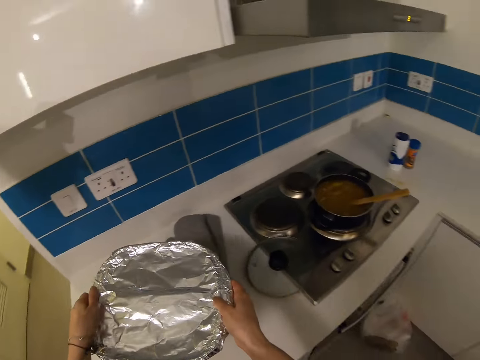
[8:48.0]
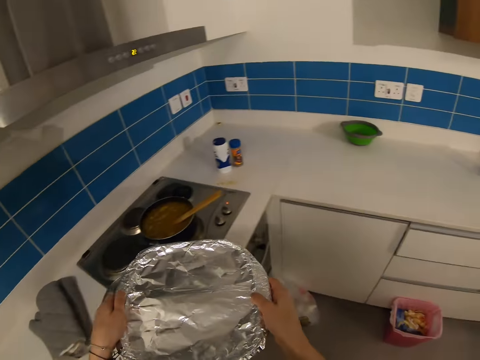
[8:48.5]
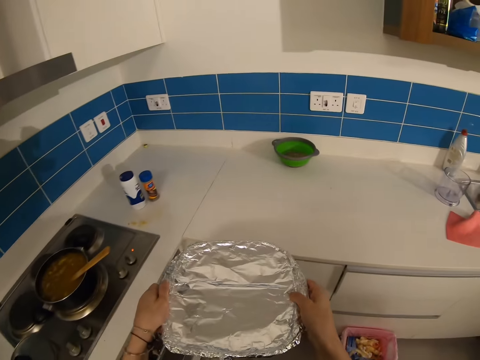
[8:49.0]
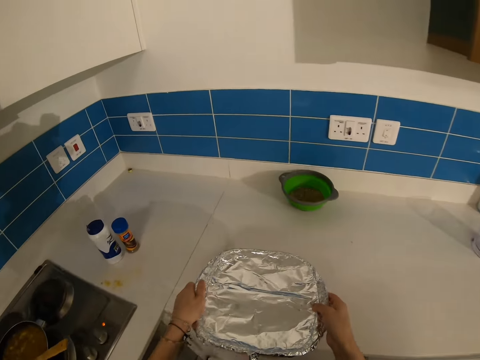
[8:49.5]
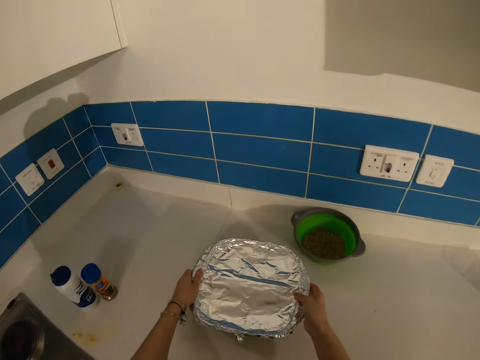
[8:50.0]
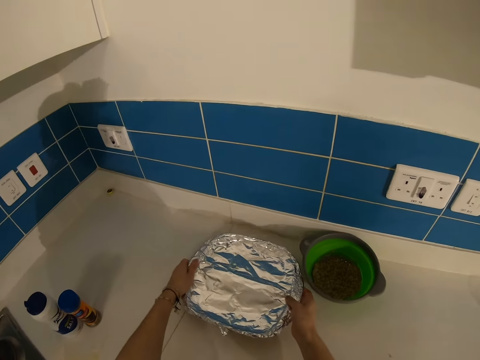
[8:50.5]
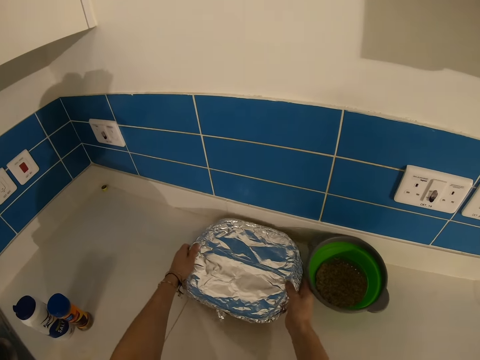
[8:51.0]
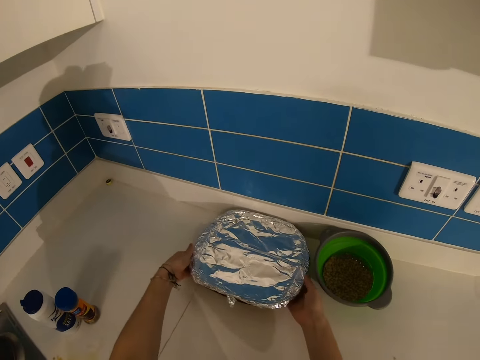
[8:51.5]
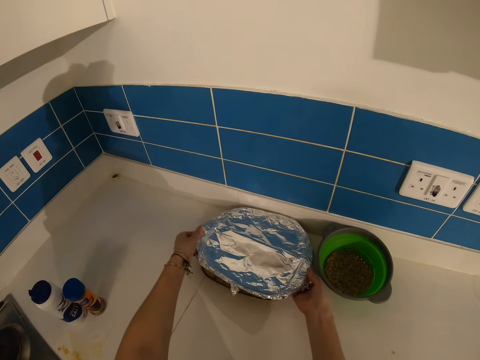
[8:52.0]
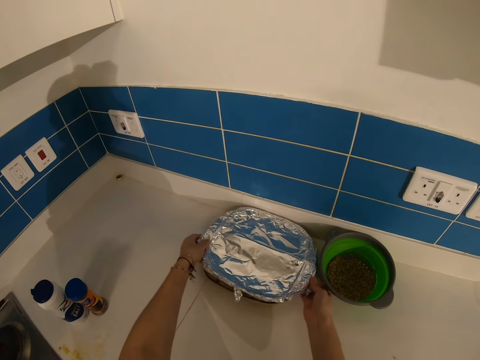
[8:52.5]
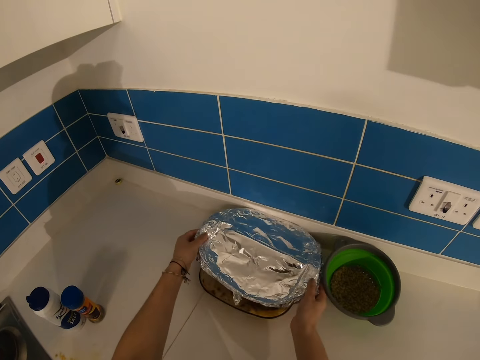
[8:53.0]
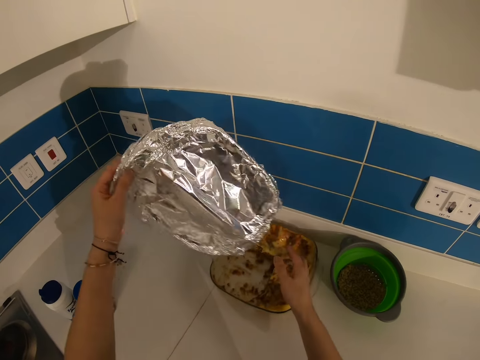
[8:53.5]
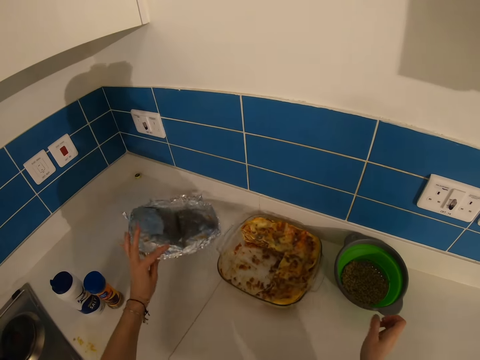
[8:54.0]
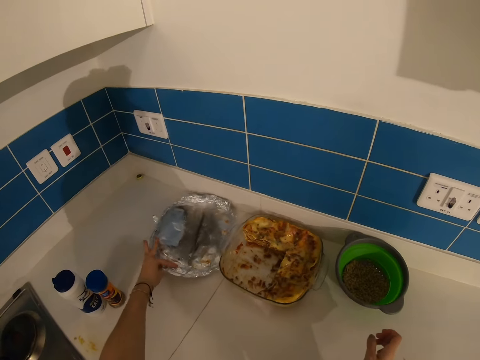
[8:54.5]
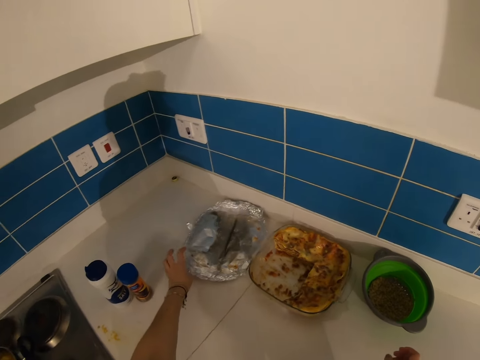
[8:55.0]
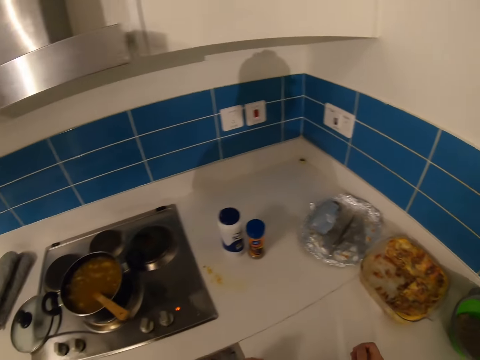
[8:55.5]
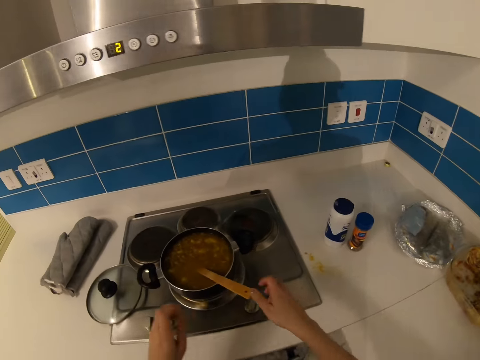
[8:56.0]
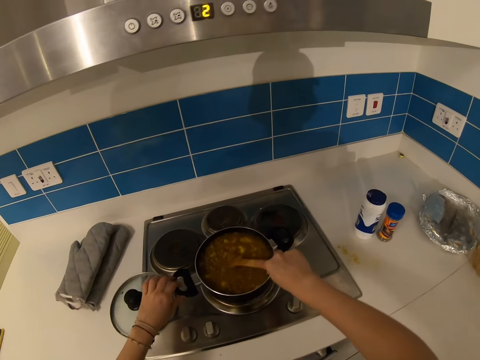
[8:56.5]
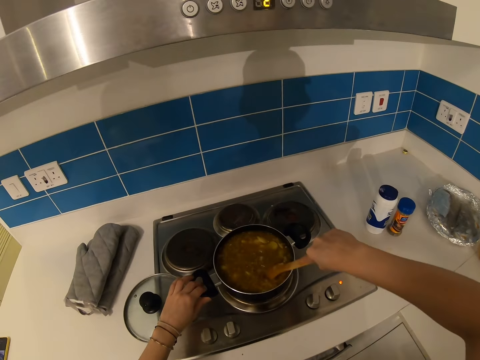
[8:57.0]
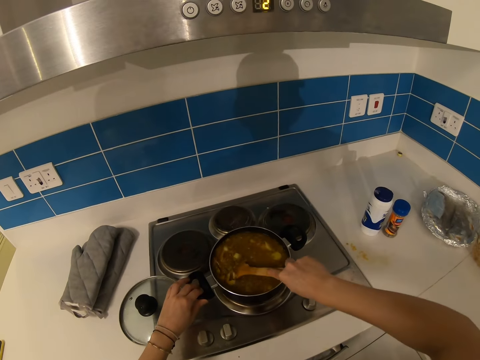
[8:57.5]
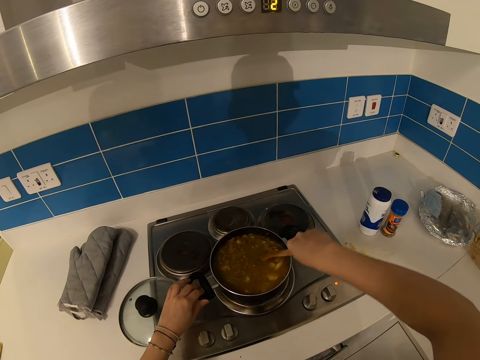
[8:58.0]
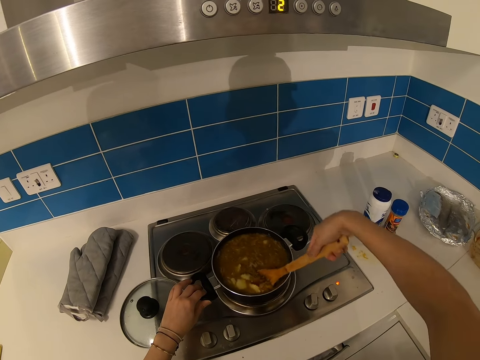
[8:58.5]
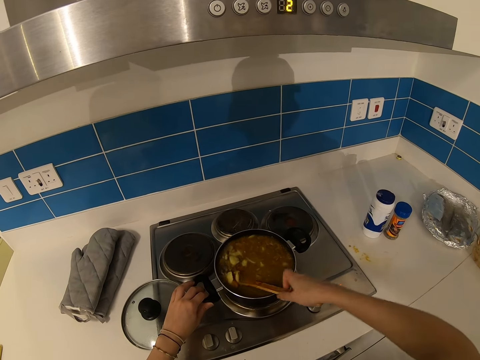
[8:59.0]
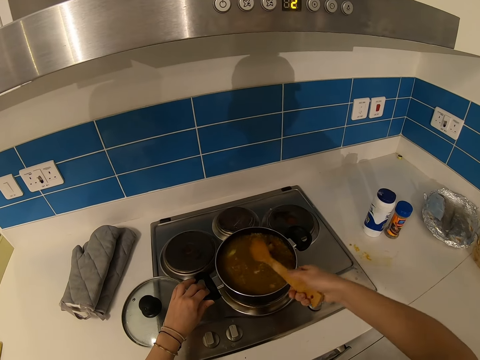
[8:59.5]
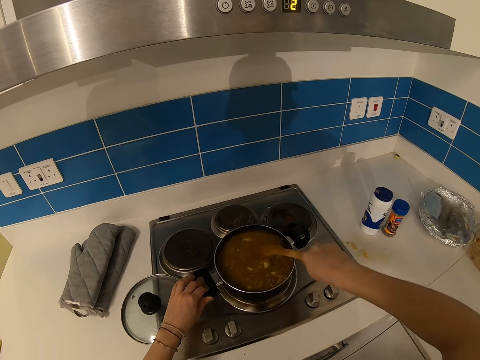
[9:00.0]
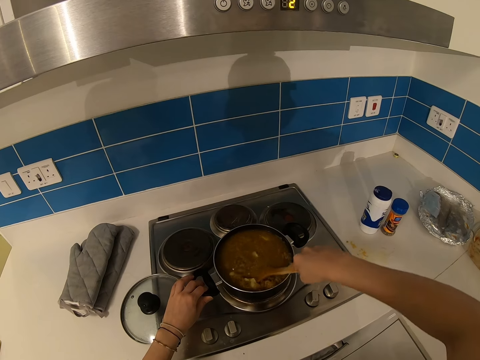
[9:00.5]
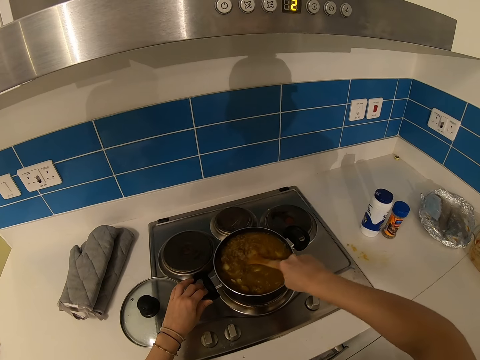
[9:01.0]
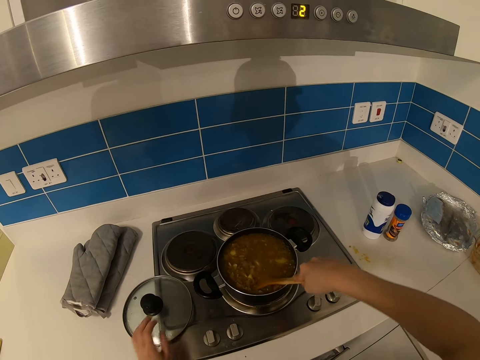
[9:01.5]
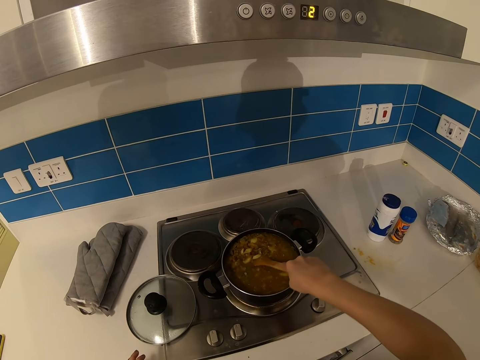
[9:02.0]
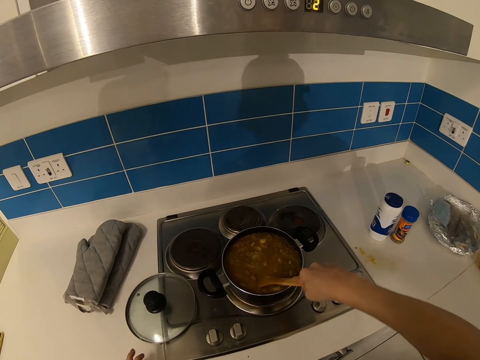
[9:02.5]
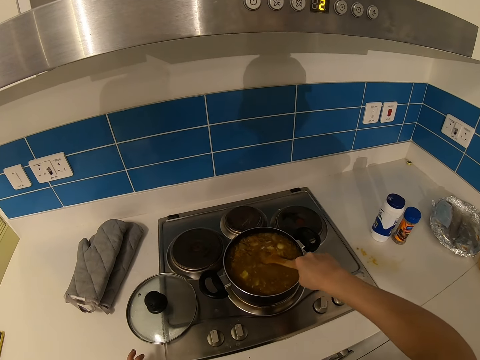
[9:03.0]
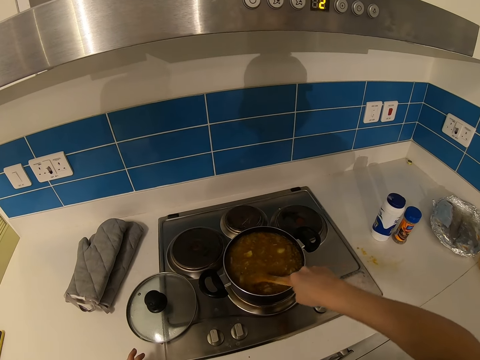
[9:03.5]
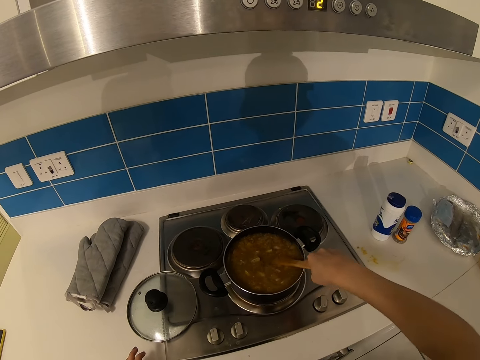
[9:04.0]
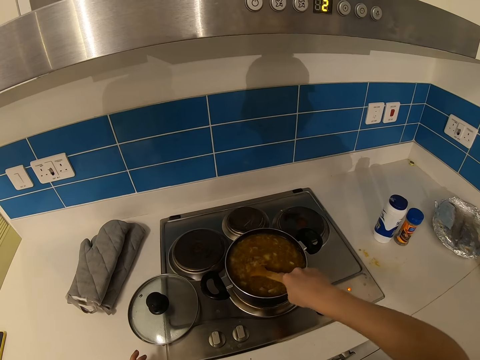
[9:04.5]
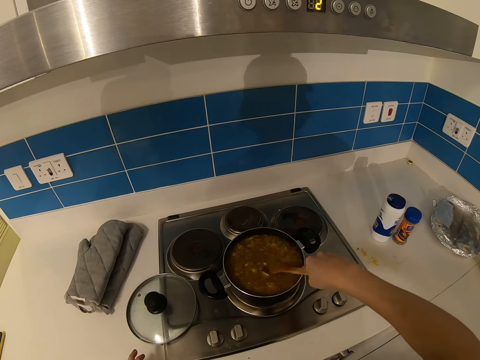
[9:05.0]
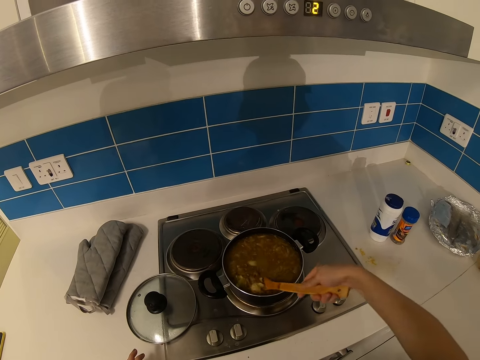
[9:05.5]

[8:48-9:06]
The camera wearer puts the tray down on the counter top. He removes the foil paper from the tray. He puts the foil on the counter top. He stirs the food with the wood spatula. He rests his left hand on the counter top.

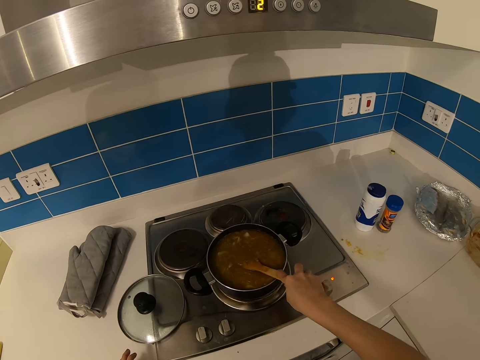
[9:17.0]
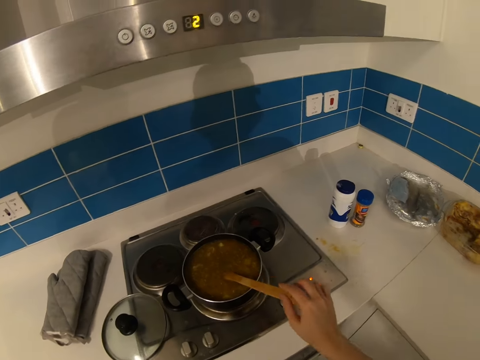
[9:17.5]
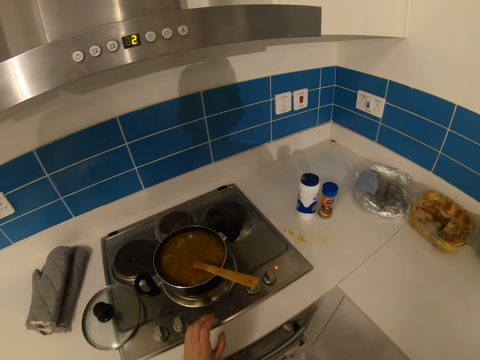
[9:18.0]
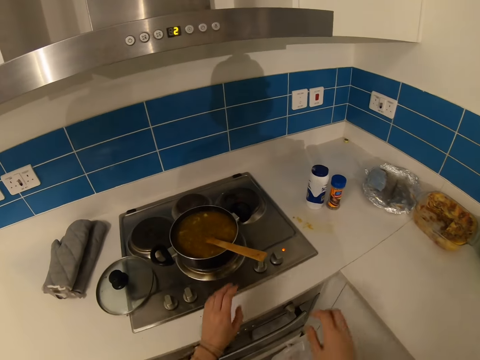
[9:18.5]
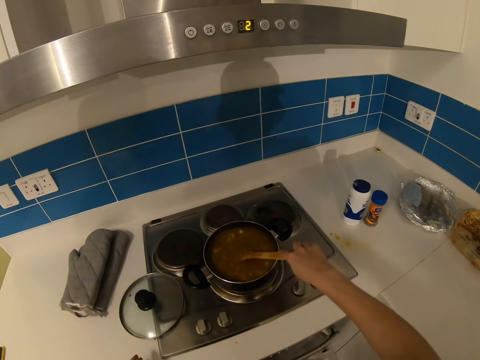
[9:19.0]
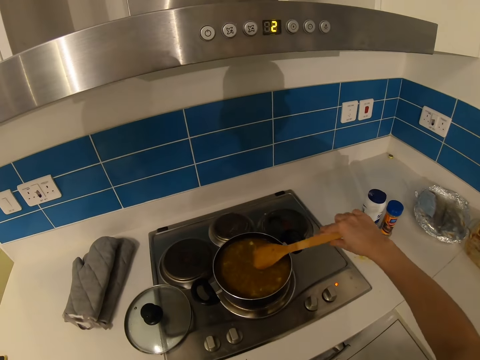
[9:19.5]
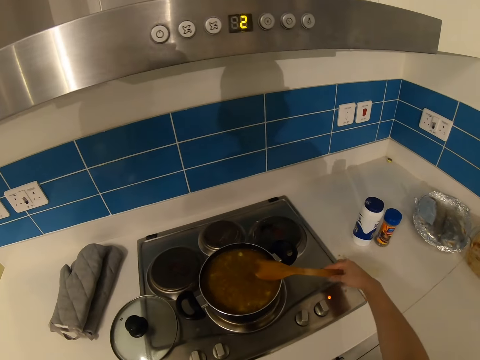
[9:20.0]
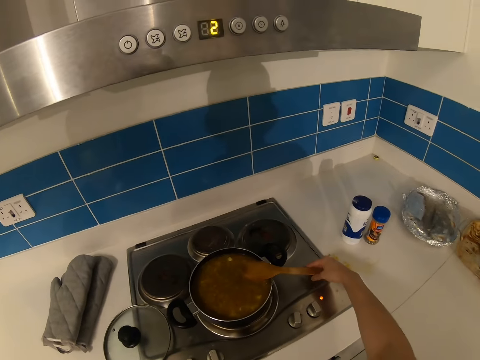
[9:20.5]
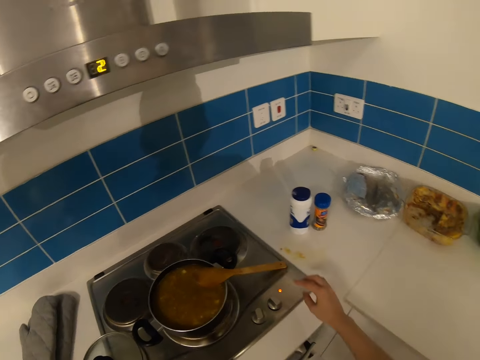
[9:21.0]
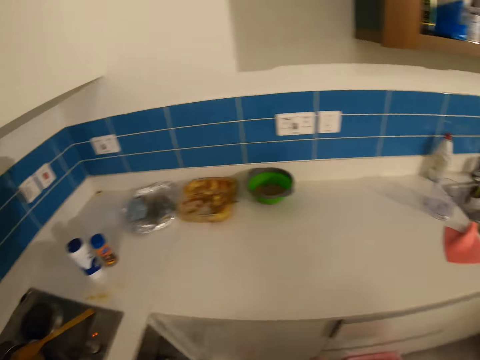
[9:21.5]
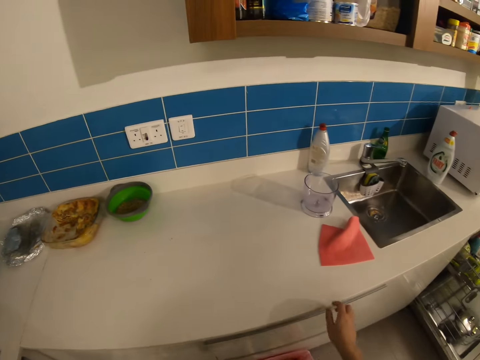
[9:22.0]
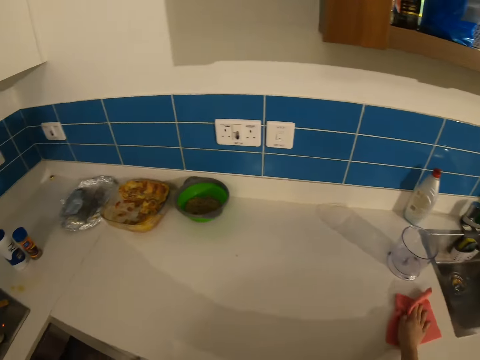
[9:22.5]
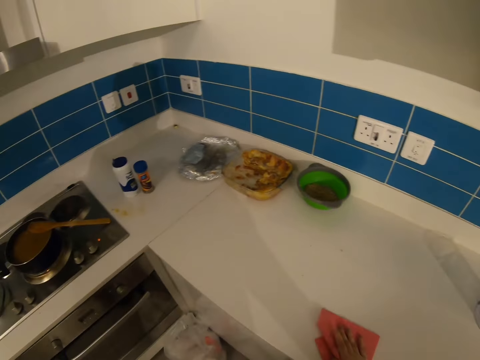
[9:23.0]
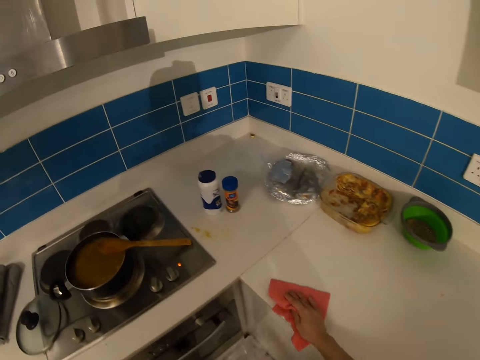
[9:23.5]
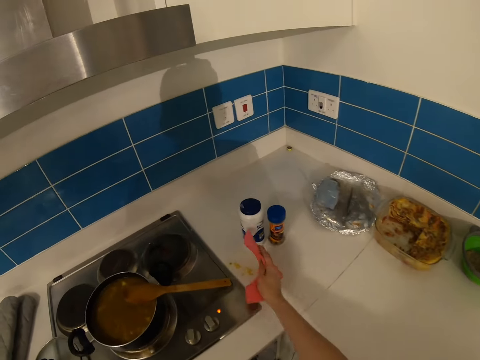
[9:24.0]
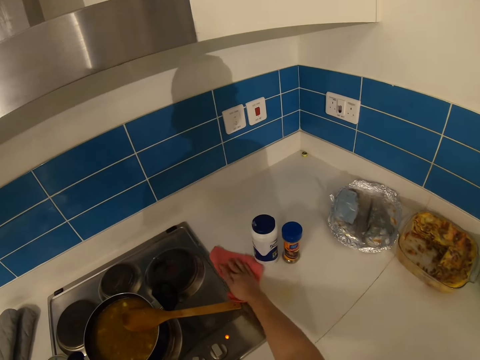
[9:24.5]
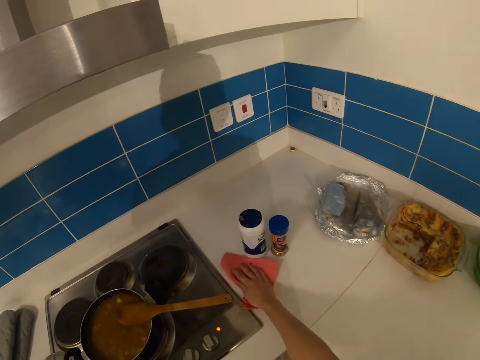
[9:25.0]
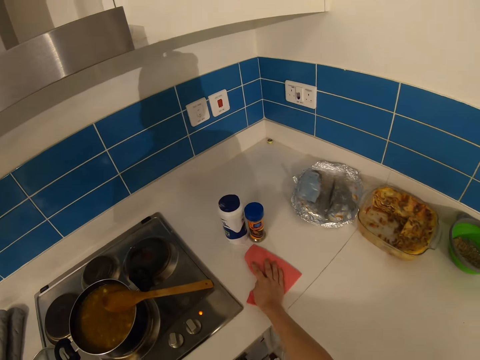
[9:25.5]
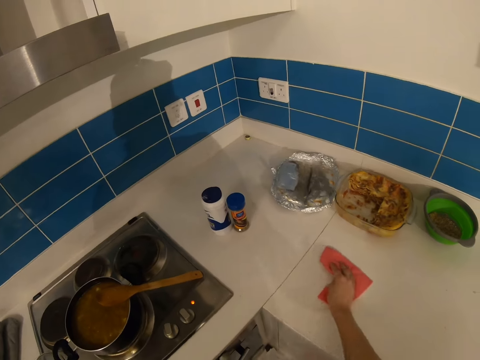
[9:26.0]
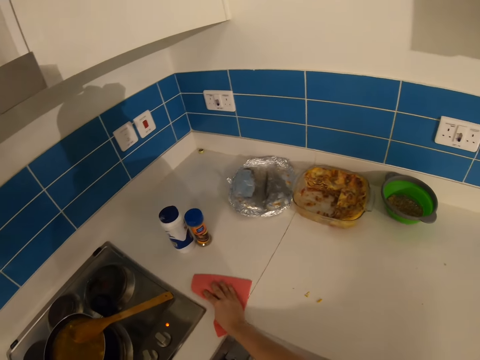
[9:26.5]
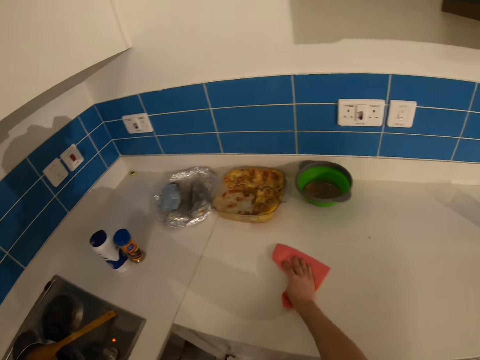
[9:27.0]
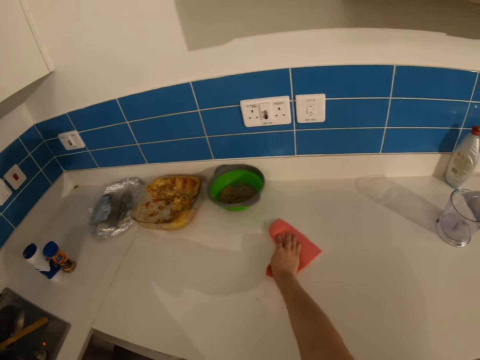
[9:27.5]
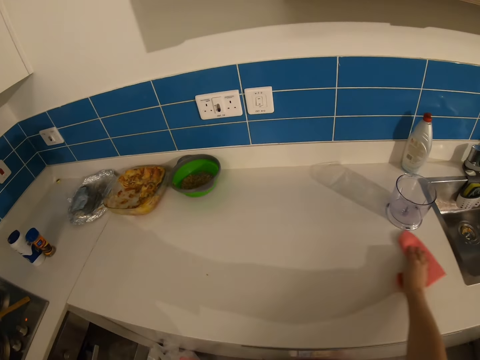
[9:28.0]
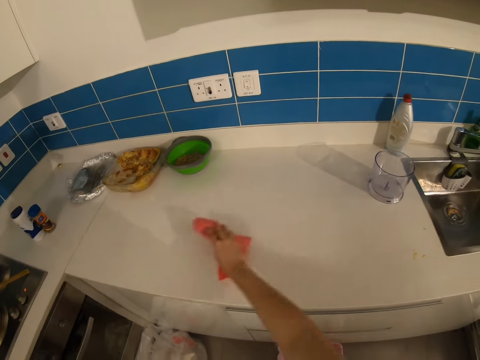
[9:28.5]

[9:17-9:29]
The camera wearer leaves the wooden spatula in the saucepan. They touch the wooden spatula with the left hand. They pick up the wooden spatula from the saucepan with the right hand. They put the wooden spatula on the saucepan. They pick up the hand towel from the counter top. They clean the counter top with the hand towel.
